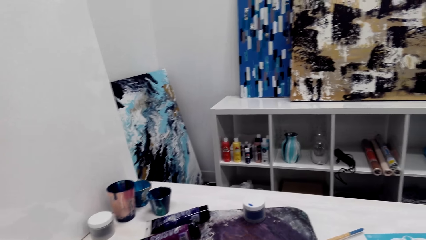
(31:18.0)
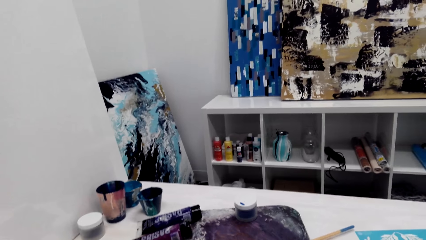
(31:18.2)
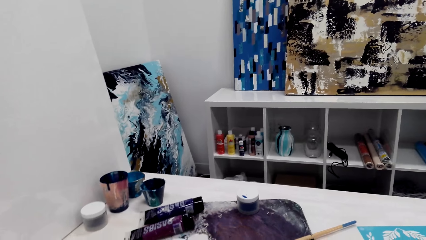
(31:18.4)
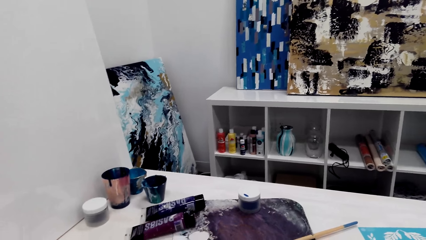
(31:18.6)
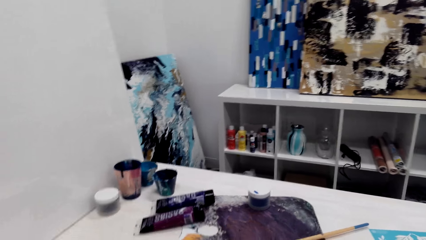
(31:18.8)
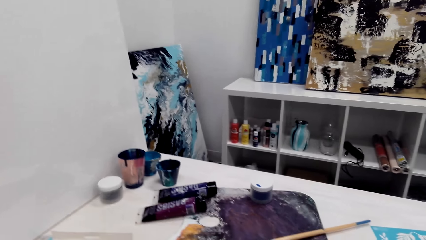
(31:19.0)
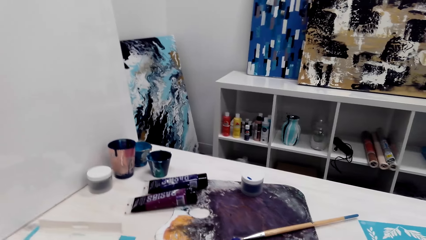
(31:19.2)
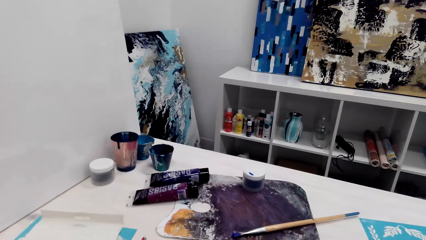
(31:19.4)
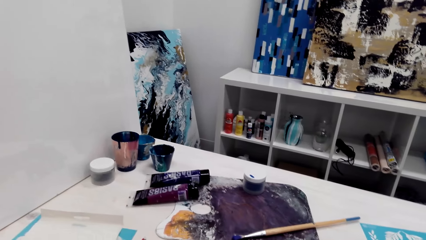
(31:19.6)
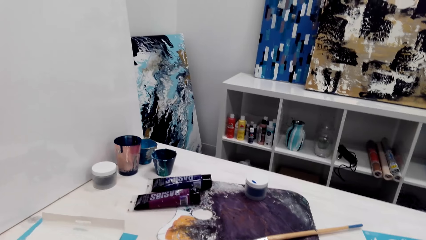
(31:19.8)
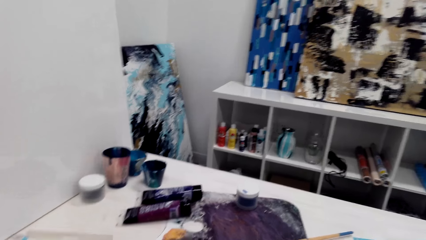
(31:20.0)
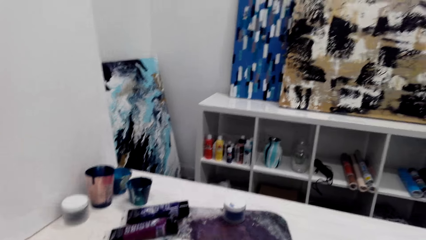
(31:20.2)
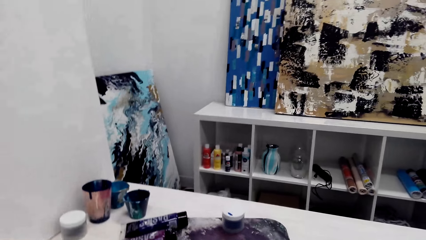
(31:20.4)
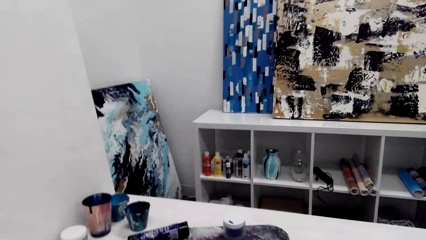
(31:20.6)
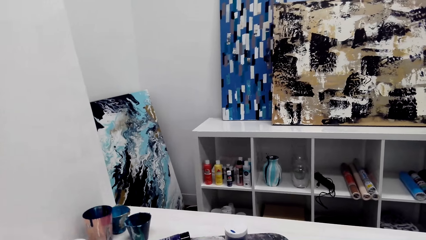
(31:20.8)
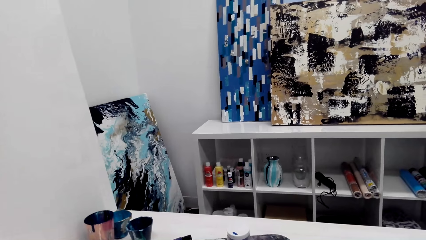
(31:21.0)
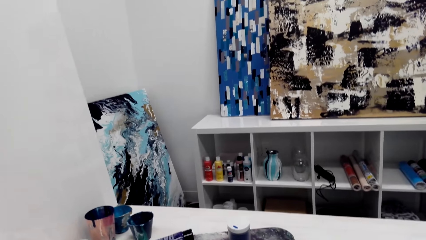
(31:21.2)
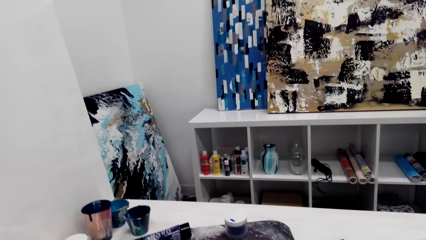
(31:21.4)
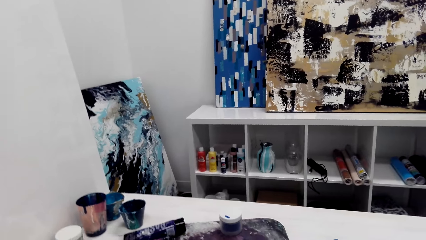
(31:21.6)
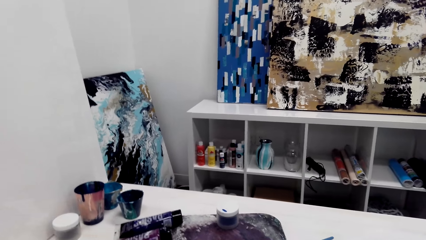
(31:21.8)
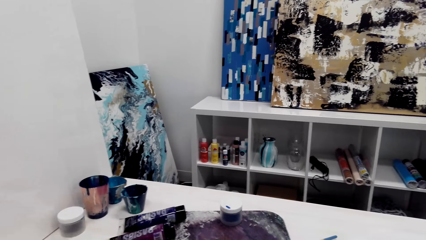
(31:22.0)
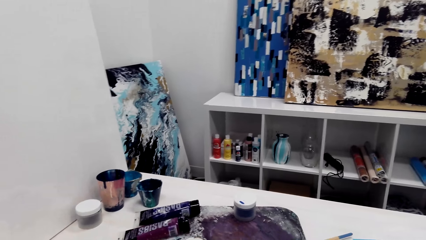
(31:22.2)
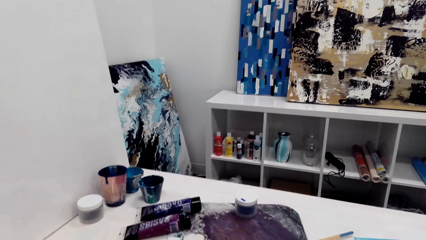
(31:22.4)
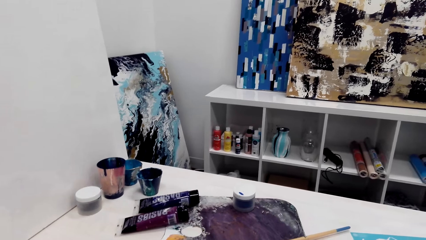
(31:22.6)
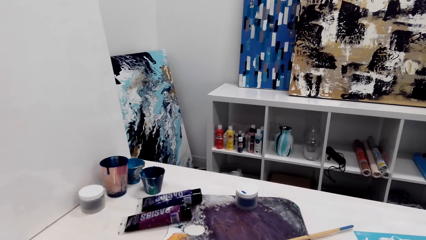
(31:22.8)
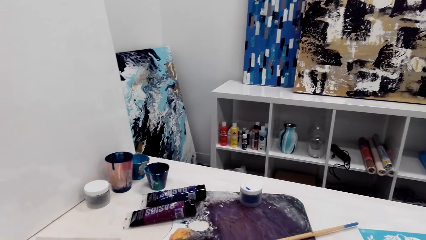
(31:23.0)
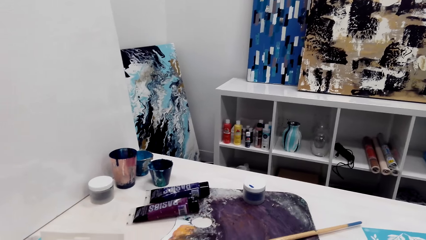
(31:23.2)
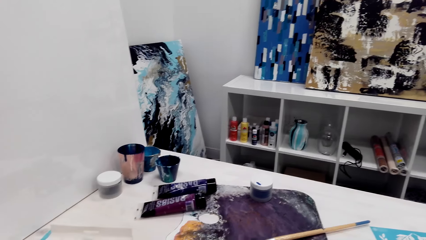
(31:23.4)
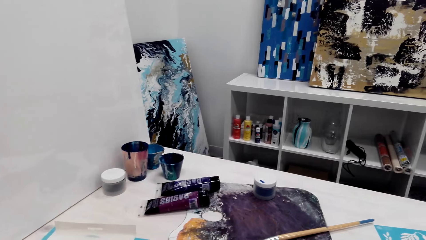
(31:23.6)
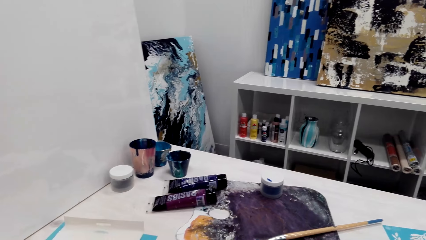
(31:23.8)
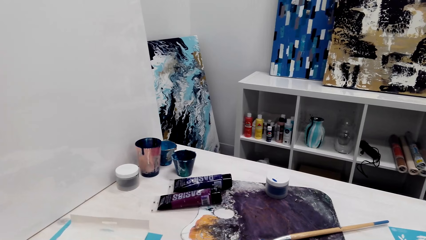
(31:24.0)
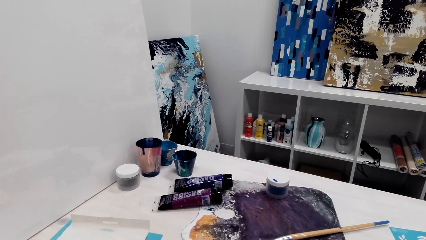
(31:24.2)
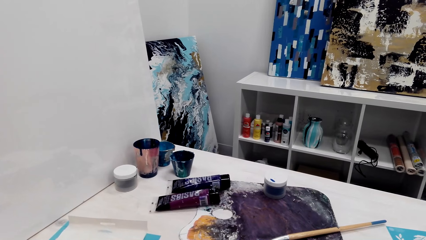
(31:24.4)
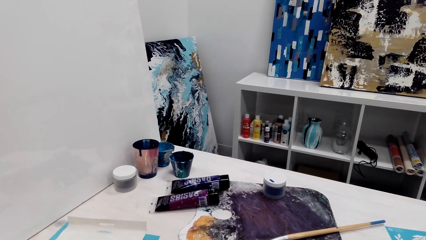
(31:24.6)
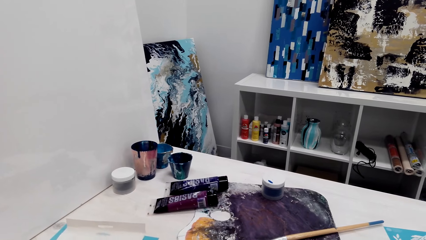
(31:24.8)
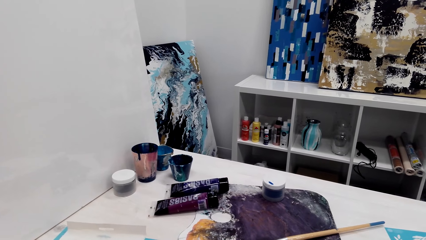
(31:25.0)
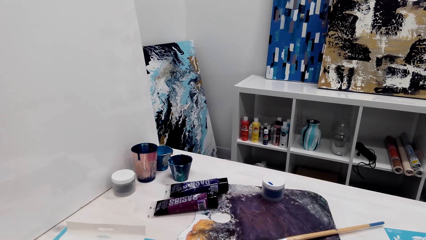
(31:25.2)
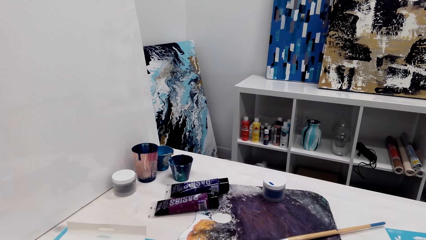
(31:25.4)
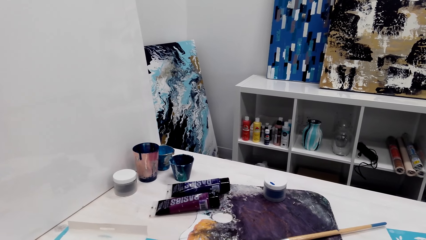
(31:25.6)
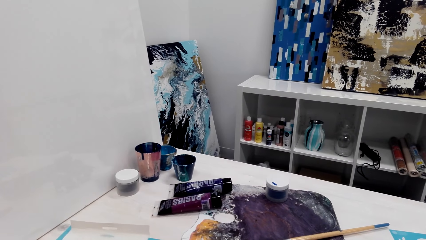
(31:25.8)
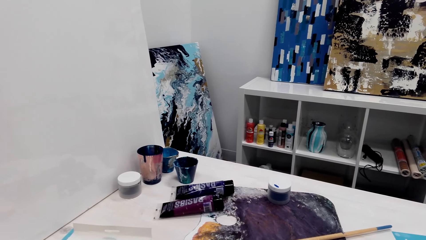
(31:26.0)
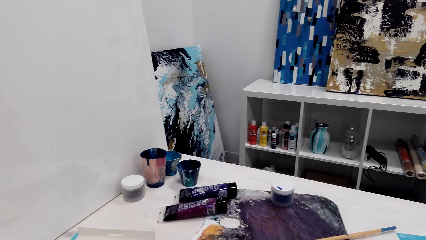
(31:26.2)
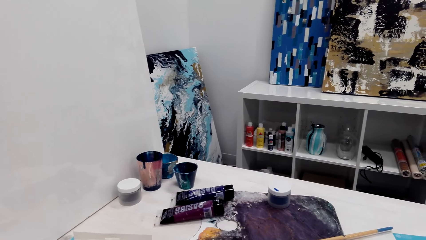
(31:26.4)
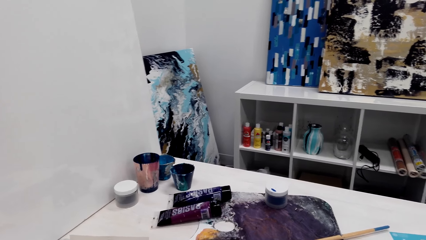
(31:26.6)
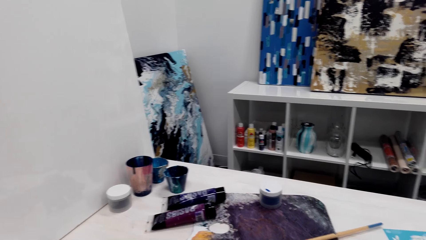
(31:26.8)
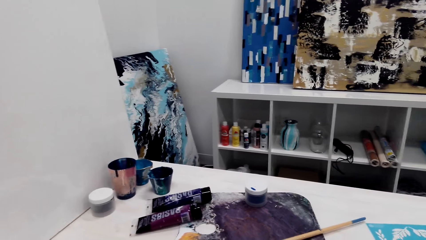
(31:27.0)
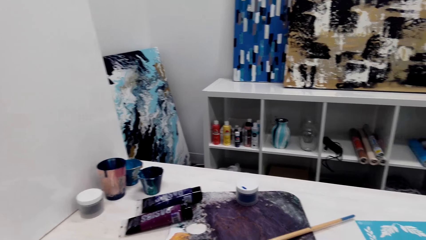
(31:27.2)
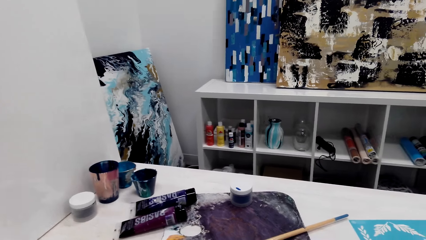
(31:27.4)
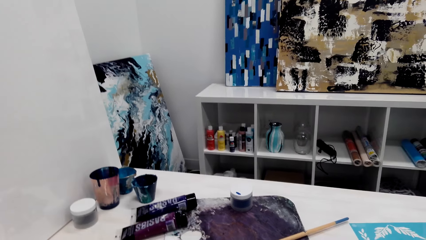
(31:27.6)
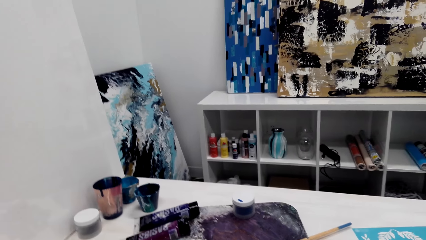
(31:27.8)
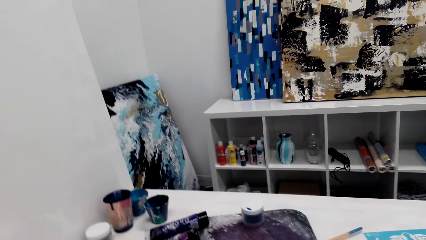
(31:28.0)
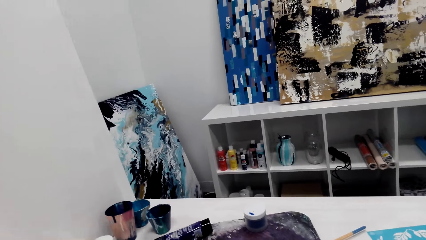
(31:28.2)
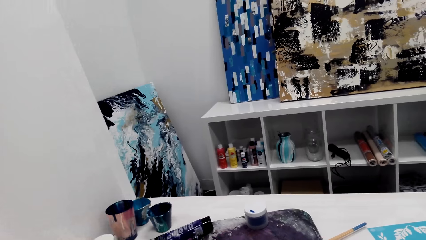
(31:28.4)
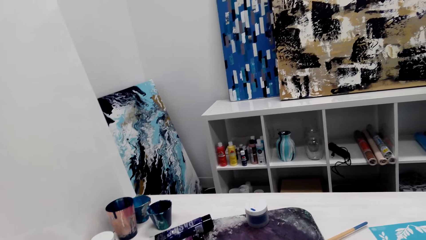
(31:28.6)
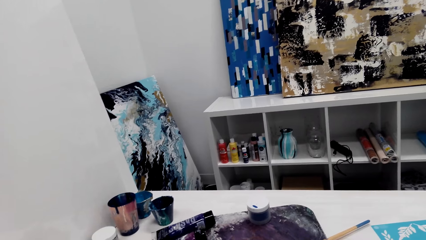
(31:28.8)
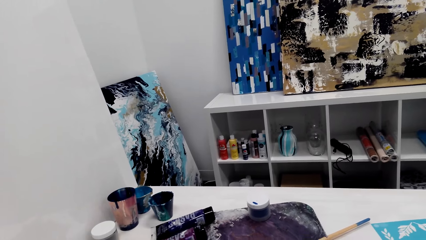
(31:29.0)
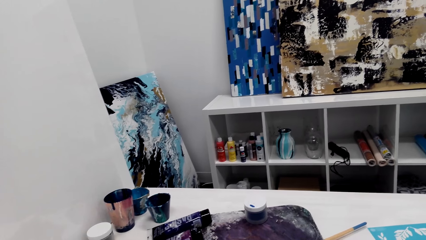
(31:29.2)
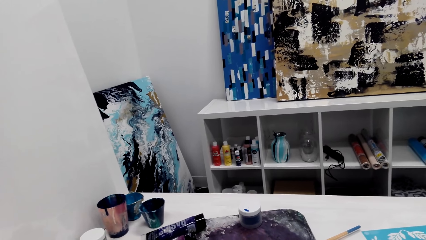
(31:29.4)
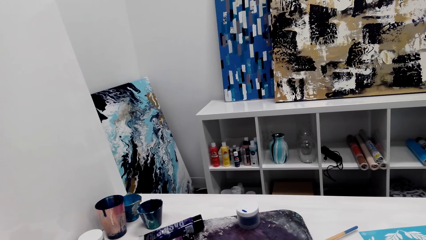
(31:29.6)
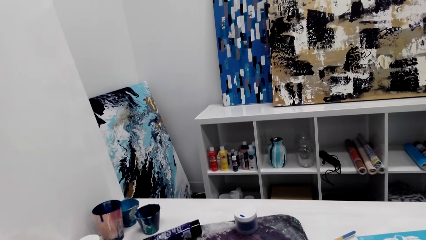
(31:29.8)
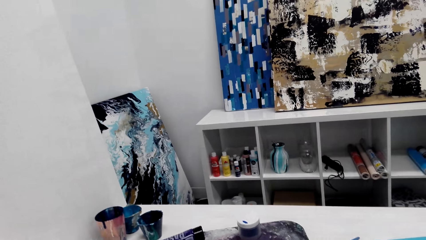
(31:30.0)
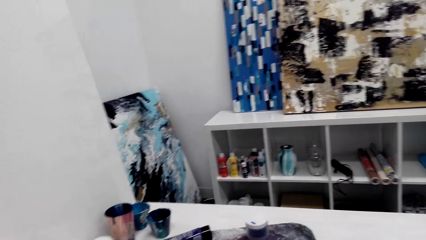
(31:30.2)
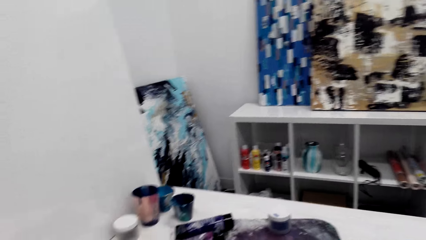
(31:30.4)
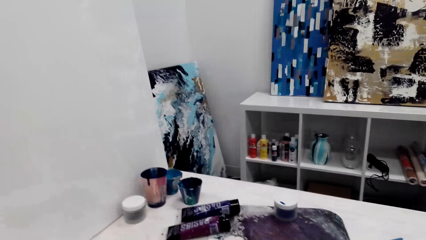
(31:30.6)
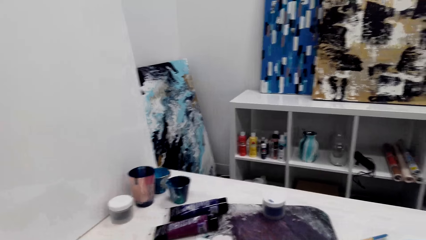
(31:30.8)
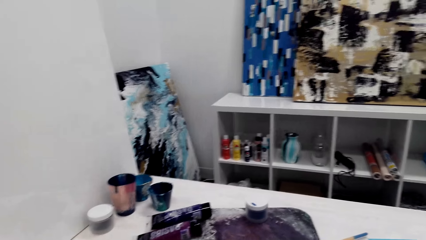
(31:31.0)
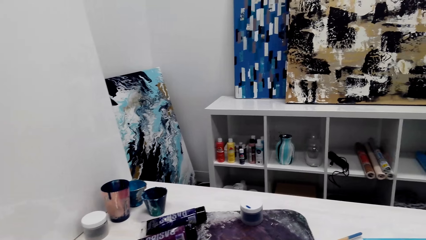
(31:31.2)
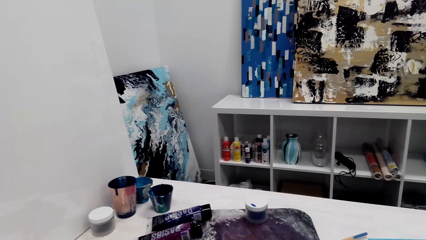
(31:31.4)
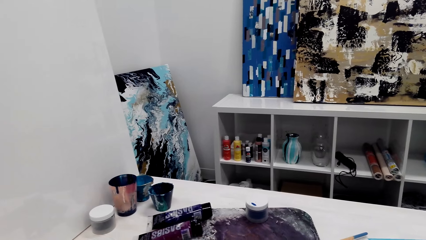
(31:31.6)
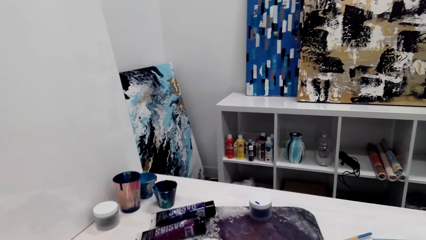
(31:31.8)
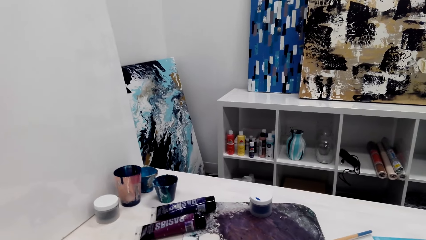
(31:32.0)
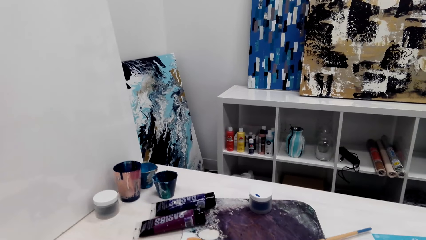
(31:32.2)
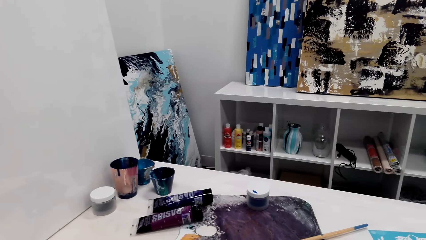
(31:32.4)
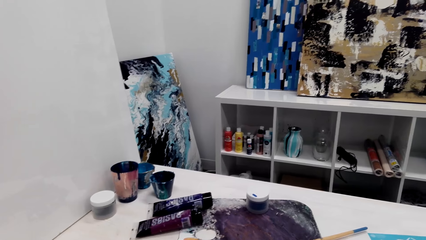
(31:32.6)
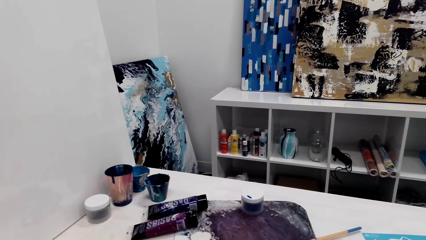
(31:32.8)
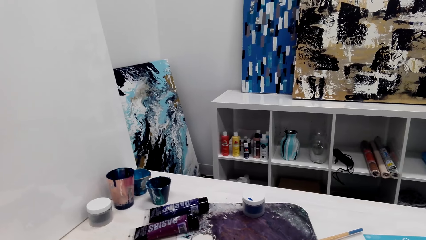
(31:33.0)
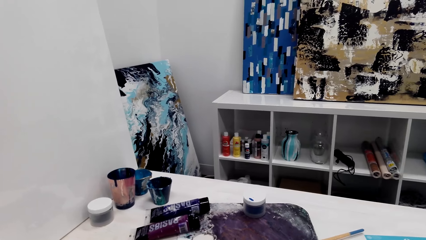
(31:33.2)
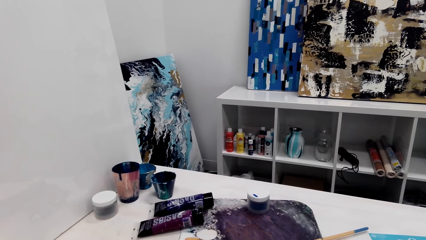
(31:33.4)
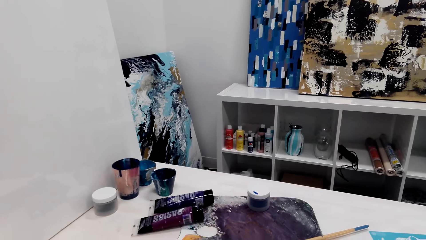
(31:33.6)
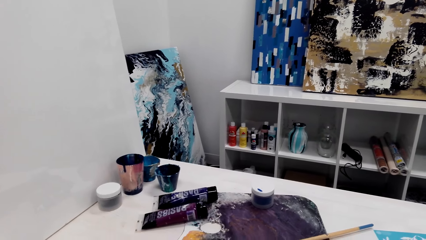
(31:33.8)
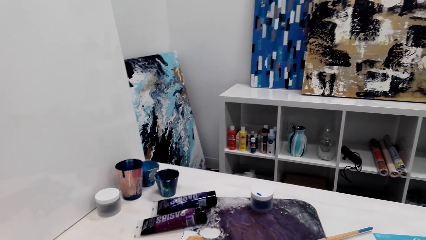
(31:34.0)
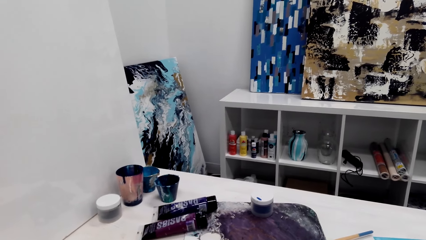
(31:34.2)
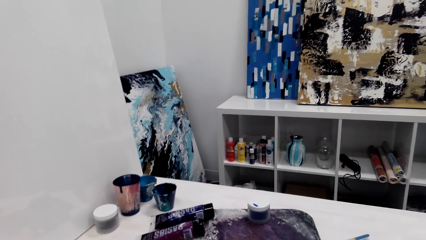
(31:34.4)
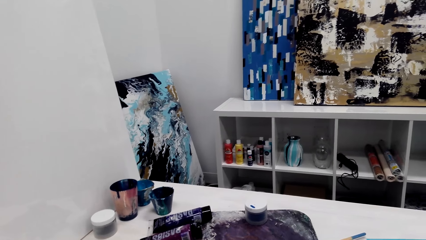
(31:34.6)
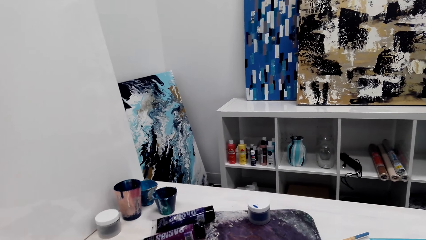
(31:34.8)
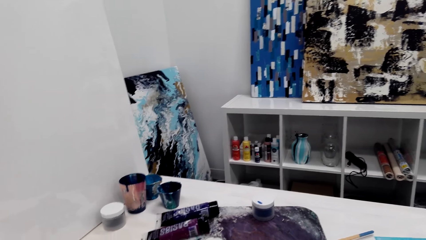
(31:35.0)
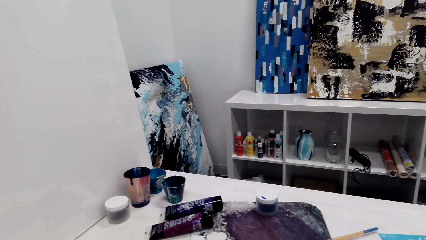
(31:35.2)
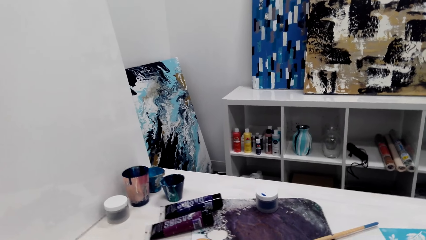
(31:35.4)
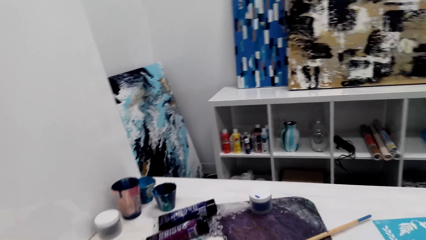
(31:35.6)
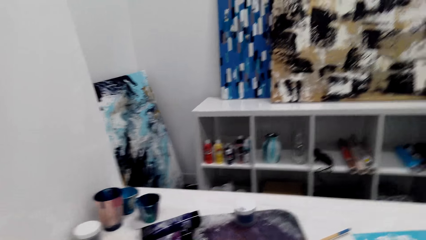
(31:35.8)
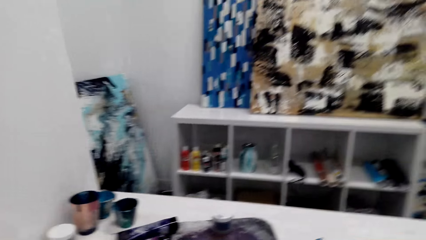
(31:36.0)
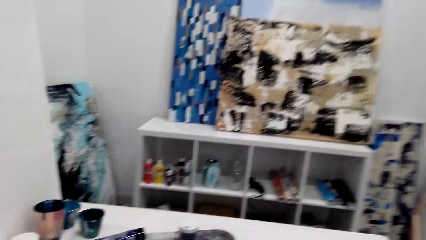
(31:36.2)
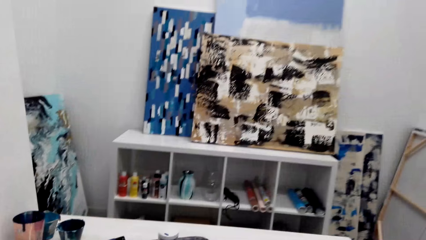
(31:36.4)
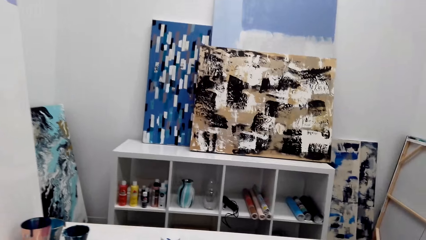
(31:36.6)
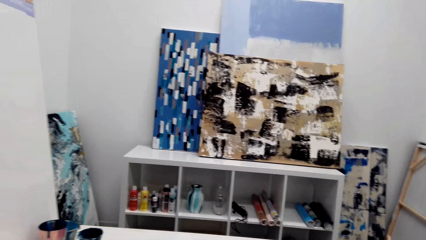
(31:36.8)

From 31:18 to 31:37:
Someone talks in the room. The camera wearer talks in the room. Someone talks in the room. The camera wearer talks in the room.
